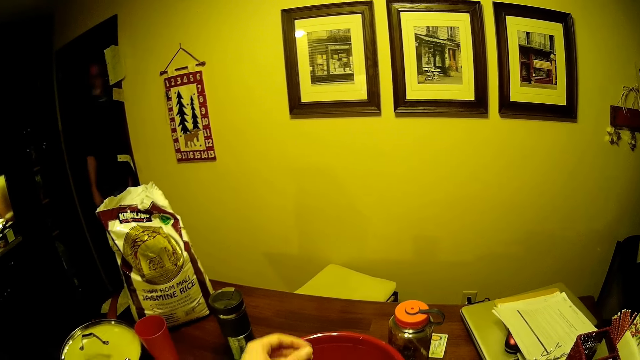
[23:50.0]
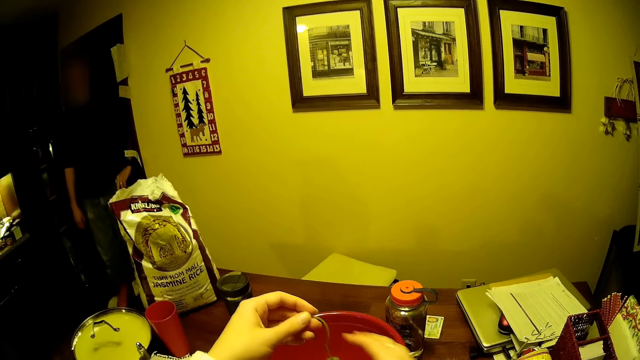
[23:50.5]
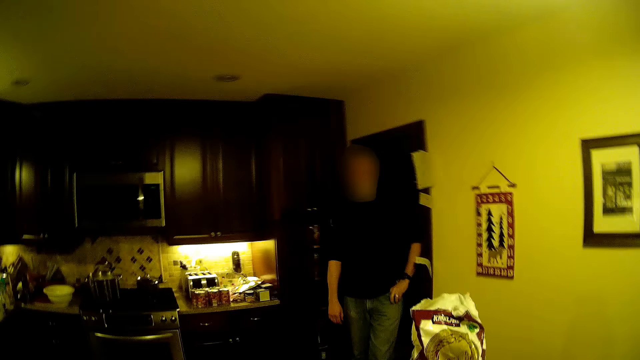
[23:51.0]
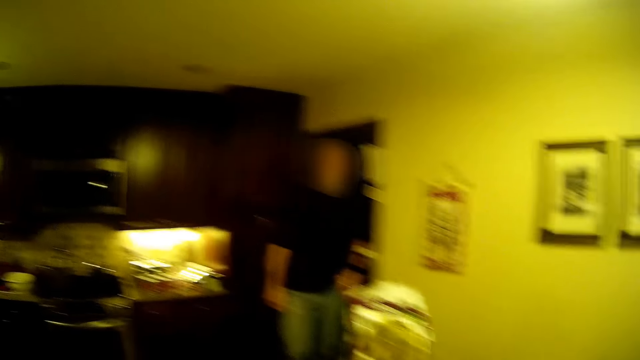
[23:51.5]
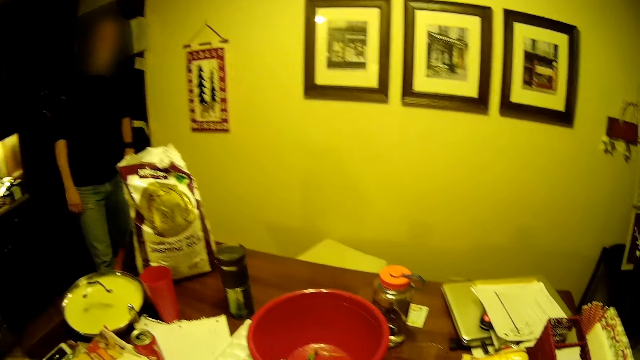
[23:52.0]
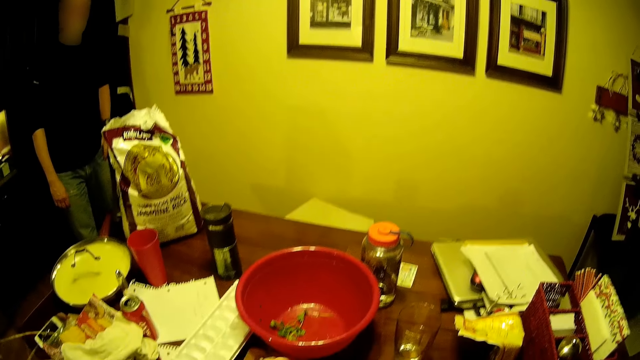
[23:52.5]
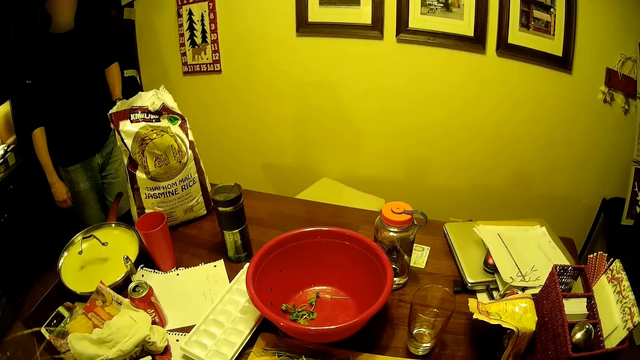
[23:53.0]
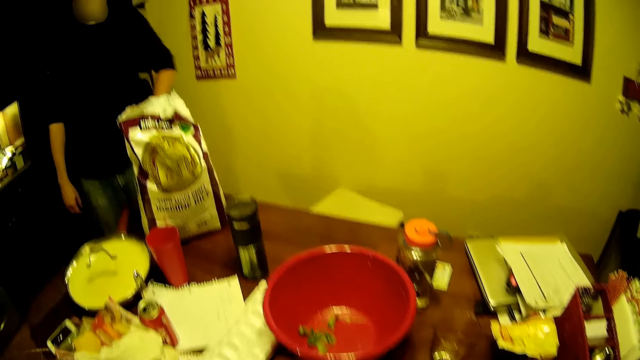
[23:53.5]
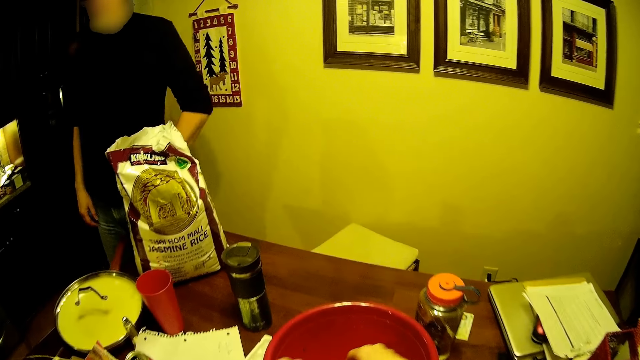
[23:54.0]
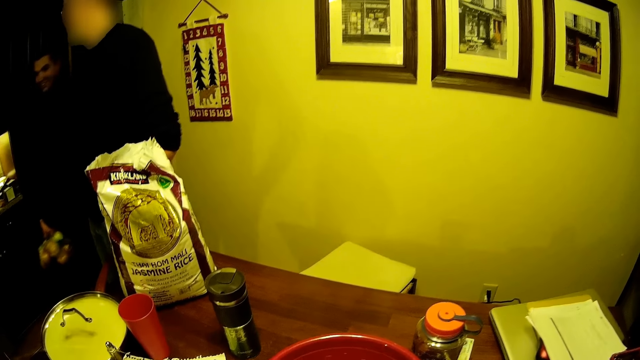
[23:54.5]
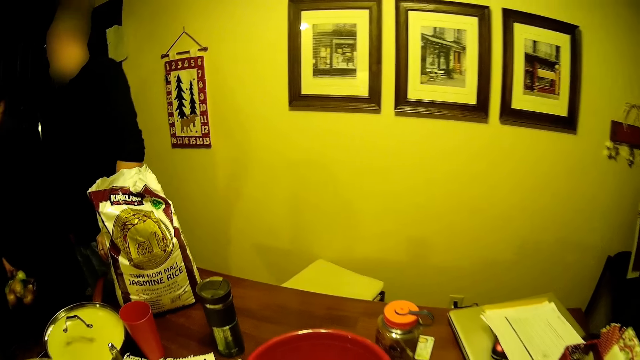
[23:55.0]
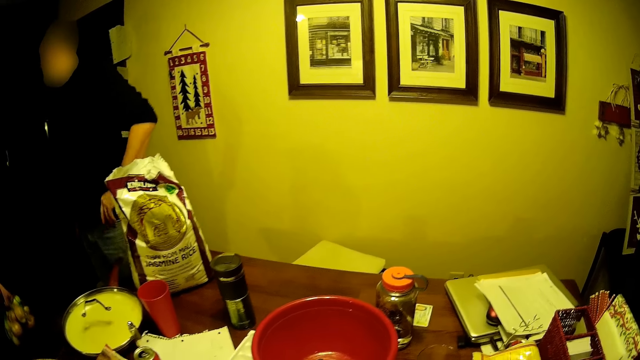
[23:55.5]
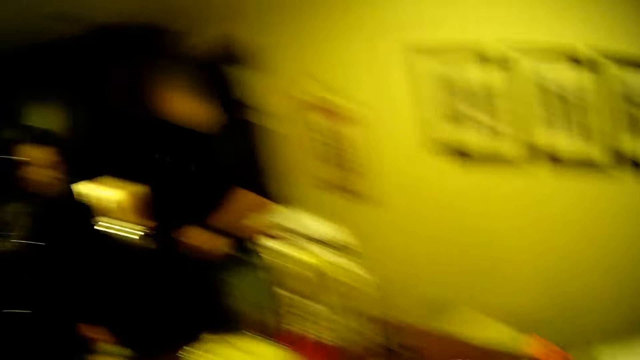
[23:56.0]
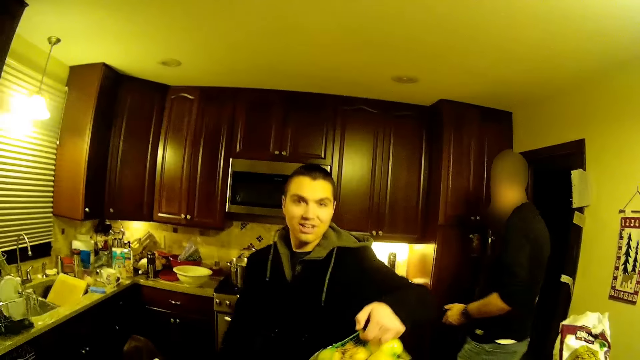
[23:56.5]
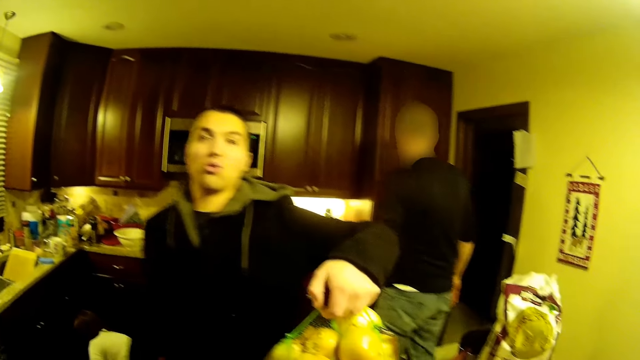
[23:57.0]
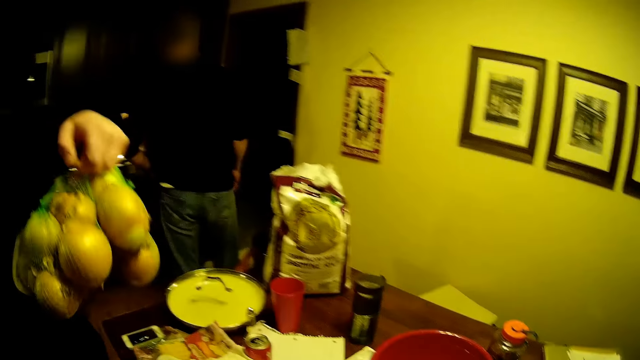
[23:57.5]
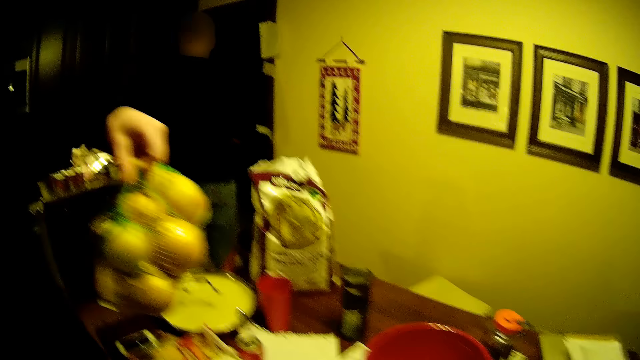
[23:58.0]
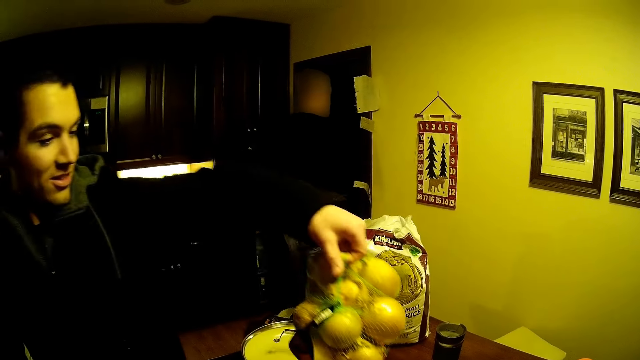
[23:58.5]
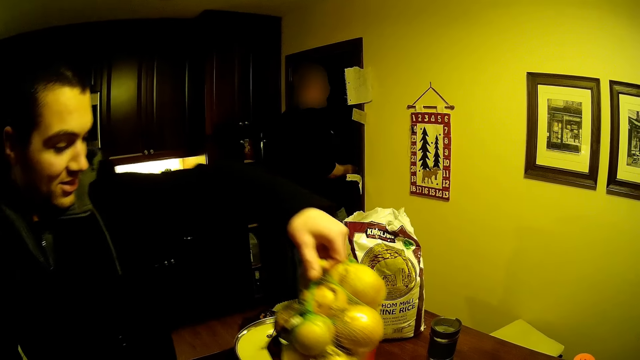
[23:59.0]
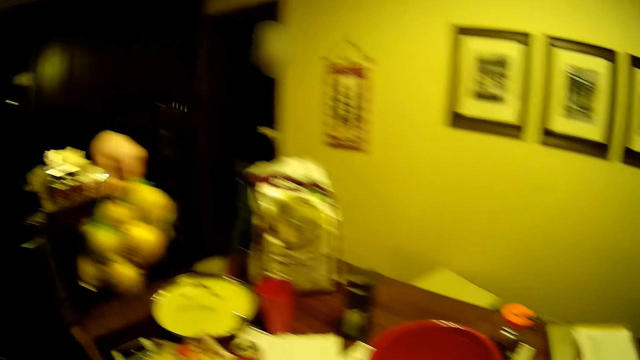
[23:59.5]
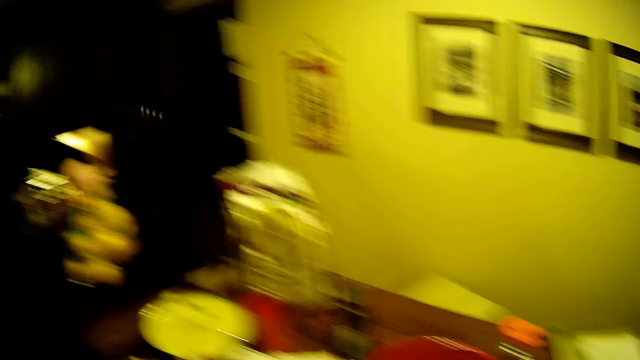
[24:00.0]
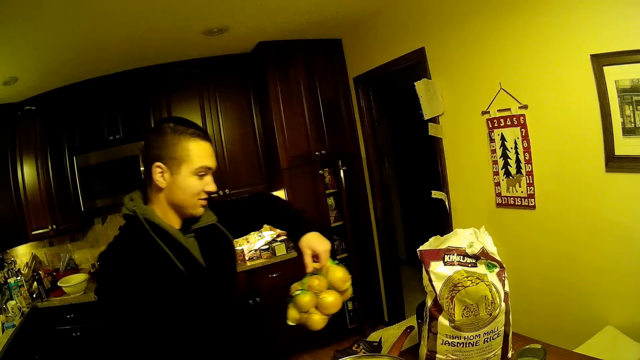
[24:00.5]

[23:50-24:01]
The camera wearer removes the vegetable's stem. A man enters in the house. The camera wearer moves the camera around the room. Another man walks around the house. The other man gives the camera wearer a bunch of fruits and puts the fruits on the table.

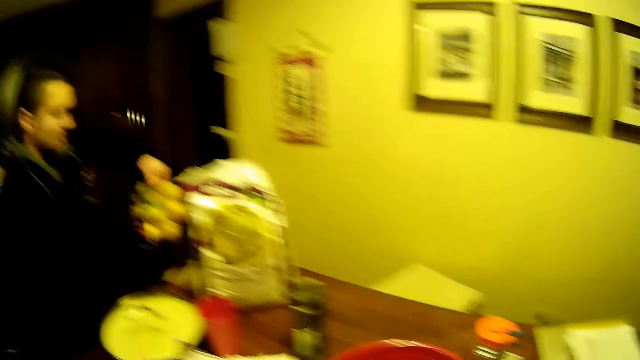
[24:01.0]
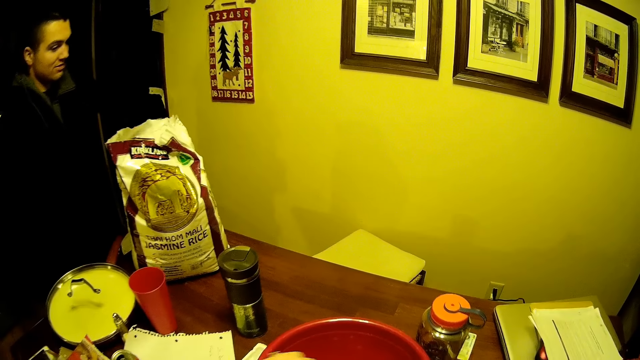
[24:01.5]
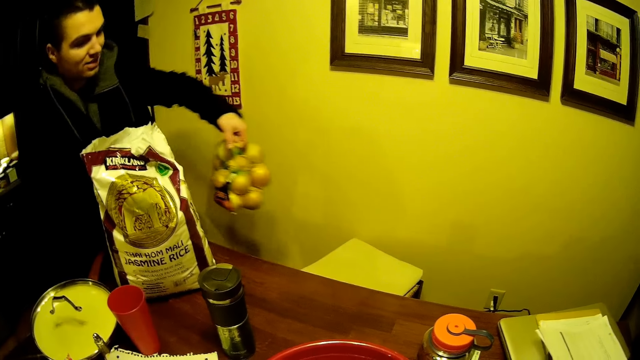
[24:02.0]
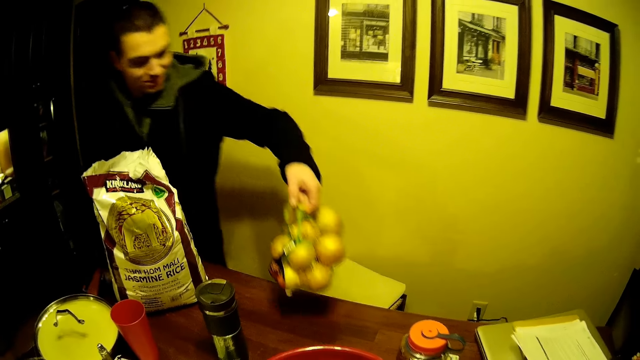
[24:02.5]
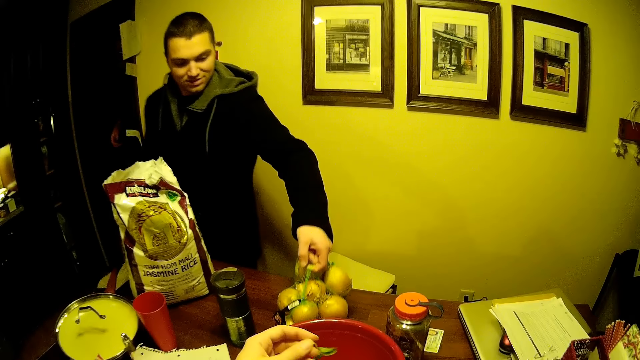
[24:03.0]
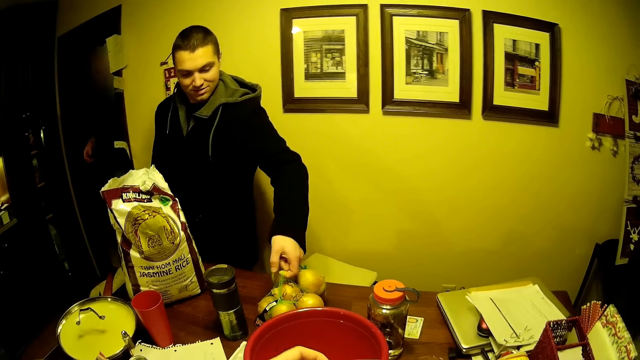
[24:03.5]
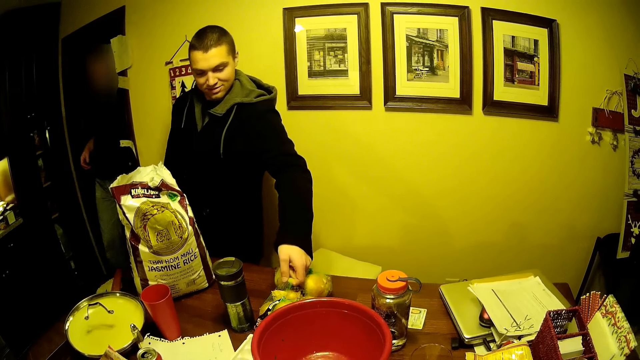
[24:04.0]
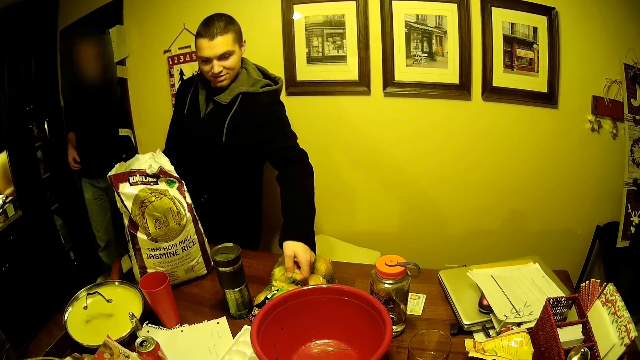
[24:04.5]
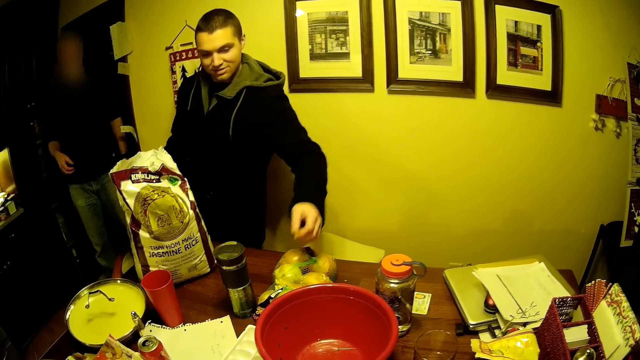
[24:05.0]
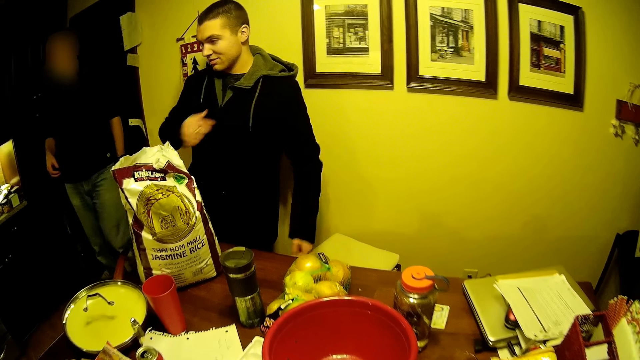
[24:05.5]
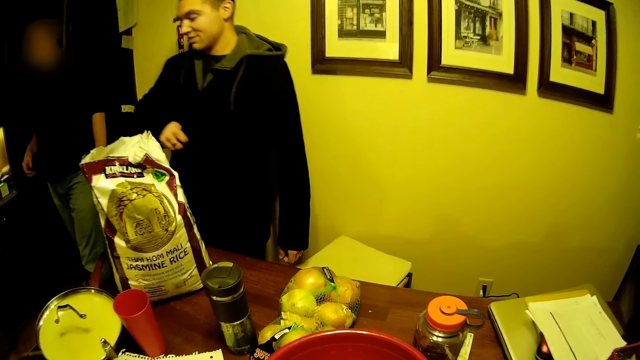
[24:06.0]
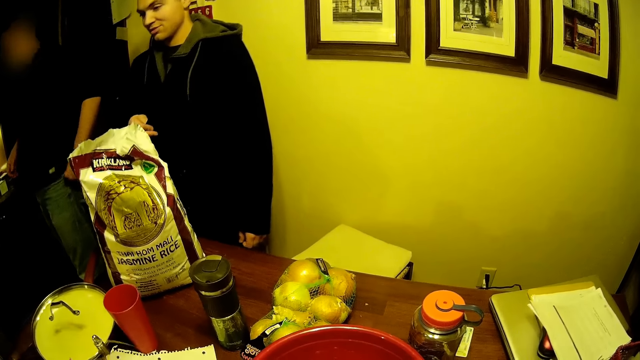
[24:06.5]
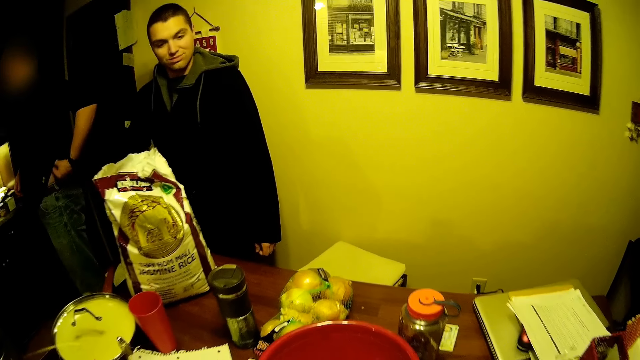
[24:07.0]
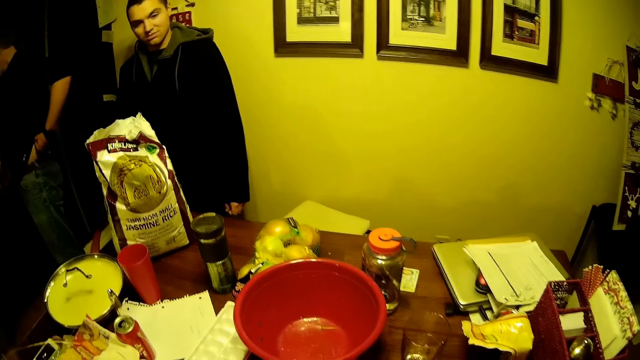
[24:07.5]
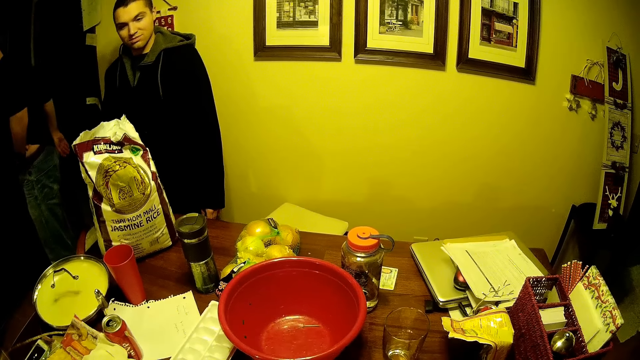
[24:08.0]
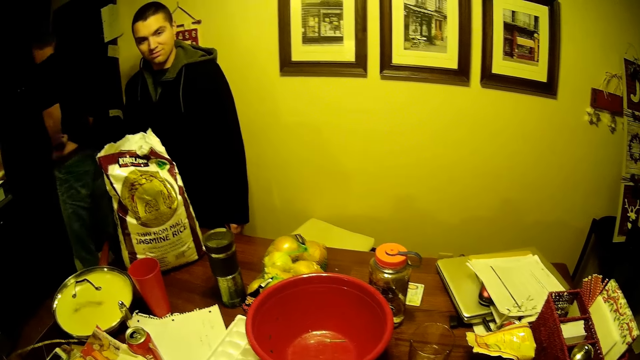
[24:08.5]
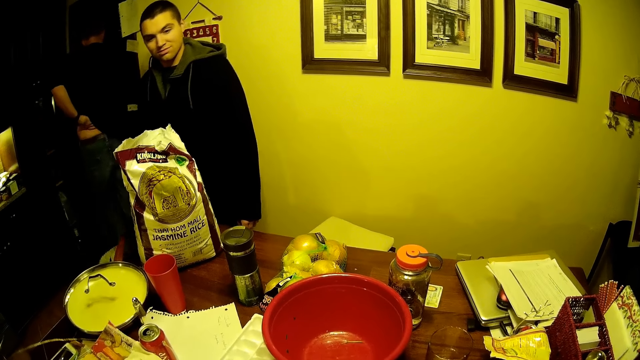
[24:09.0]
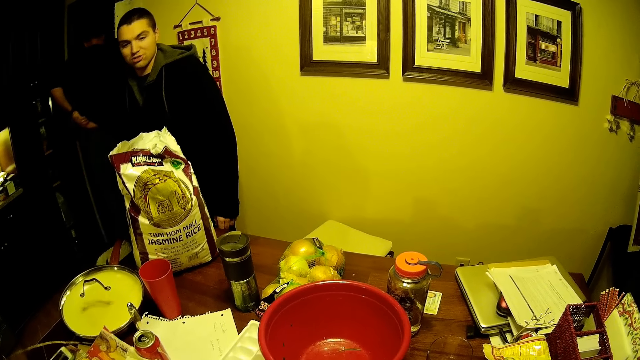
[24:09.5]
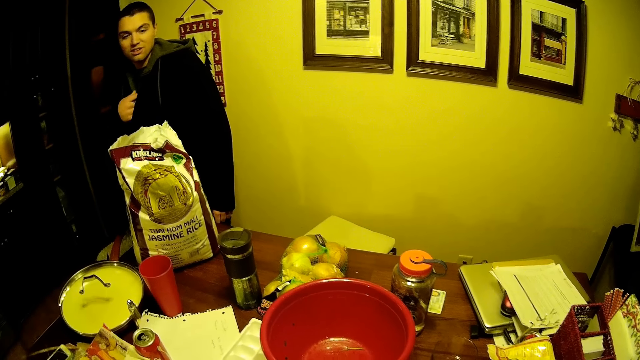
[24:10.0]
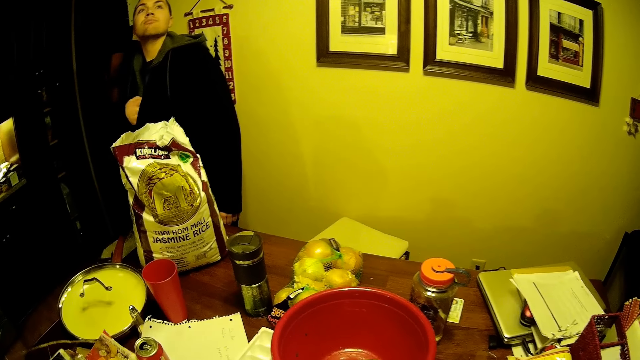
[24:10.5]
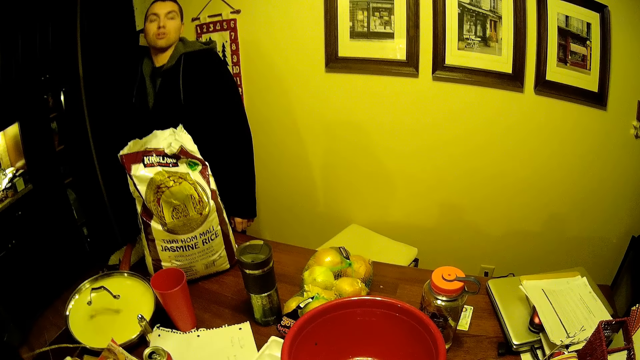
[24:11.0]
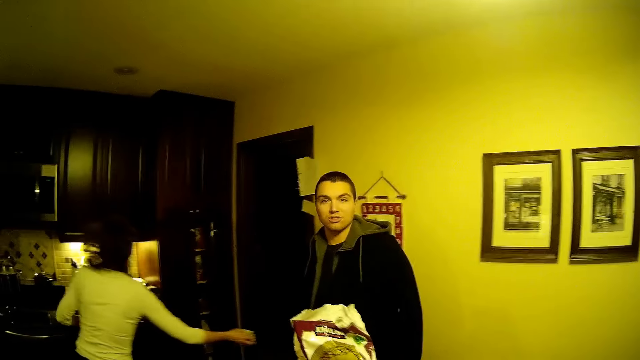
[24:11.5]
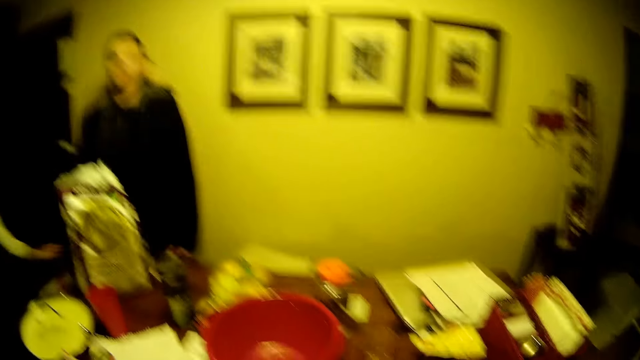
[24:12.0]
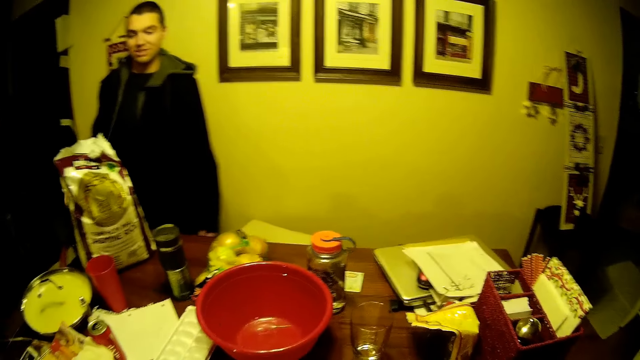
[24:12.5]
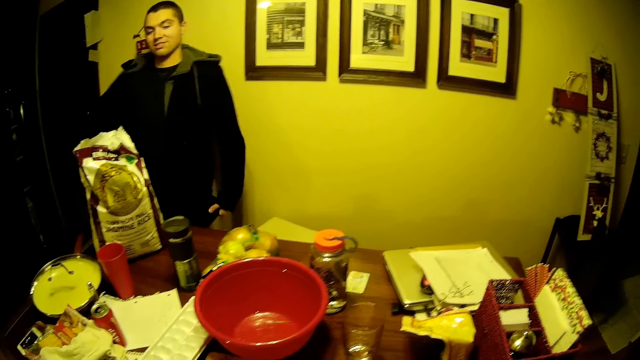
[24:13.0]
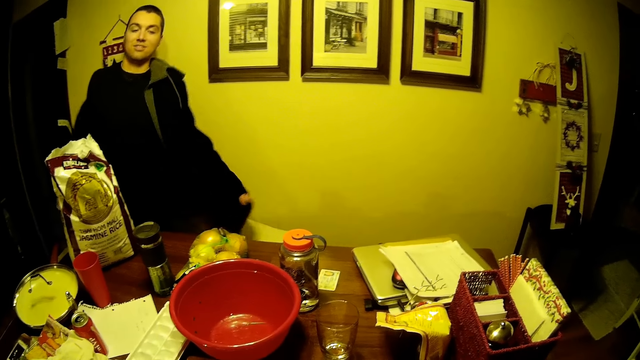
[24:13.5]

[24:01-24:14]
The camera wearer moves the camera around the room. A man walks around the house. Another man walks around the house. The first man converses with the camera wearer. A woman walks around the house.
